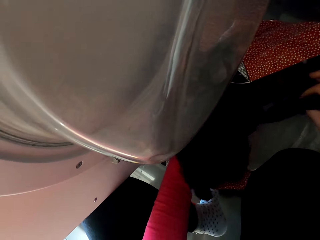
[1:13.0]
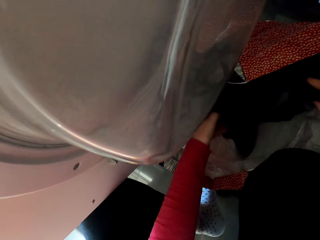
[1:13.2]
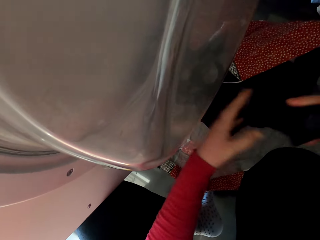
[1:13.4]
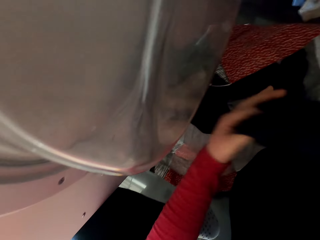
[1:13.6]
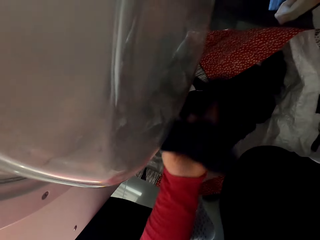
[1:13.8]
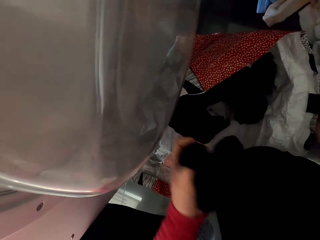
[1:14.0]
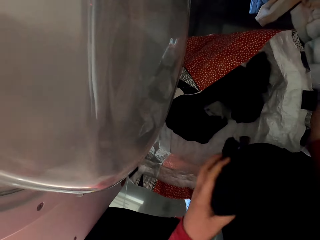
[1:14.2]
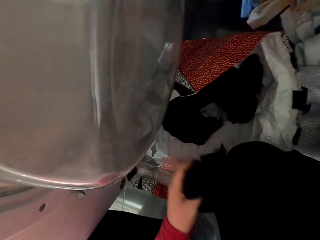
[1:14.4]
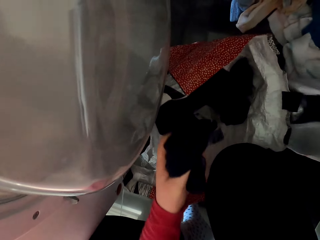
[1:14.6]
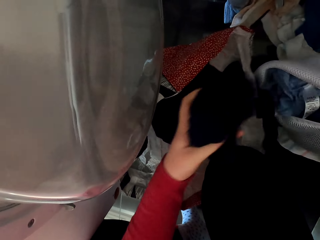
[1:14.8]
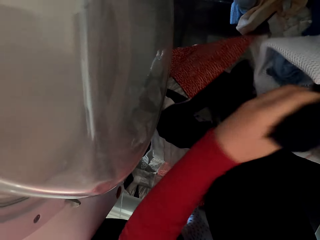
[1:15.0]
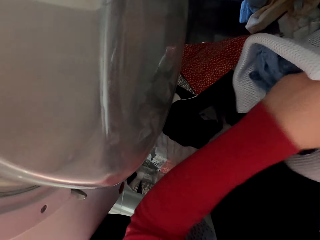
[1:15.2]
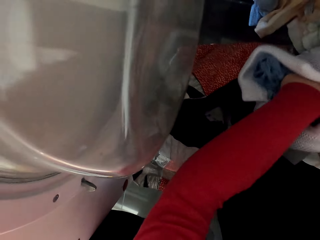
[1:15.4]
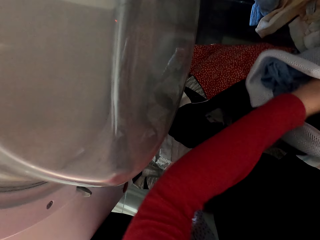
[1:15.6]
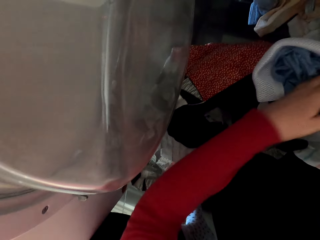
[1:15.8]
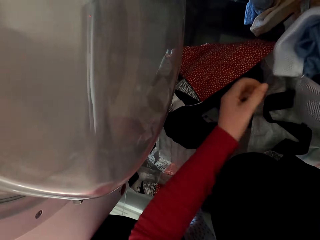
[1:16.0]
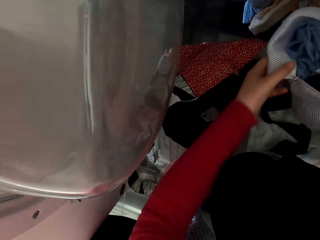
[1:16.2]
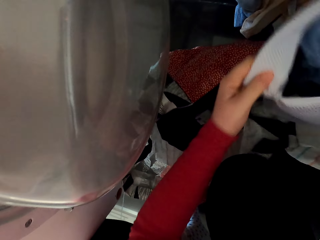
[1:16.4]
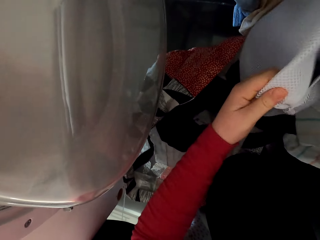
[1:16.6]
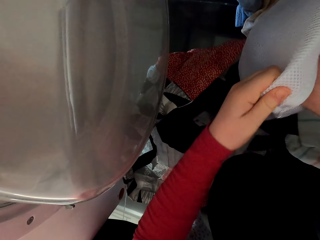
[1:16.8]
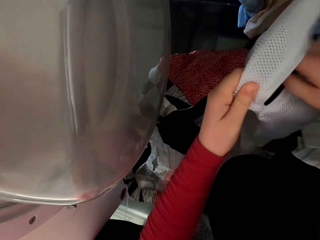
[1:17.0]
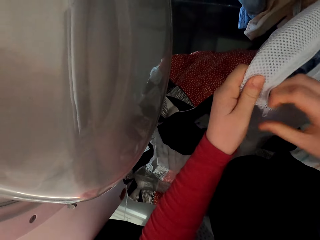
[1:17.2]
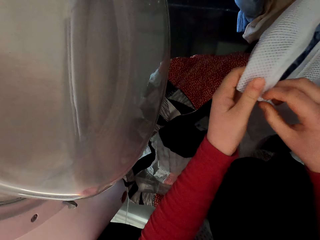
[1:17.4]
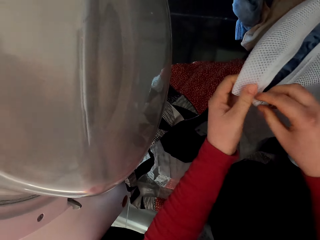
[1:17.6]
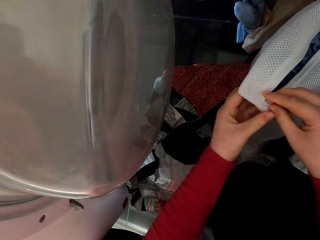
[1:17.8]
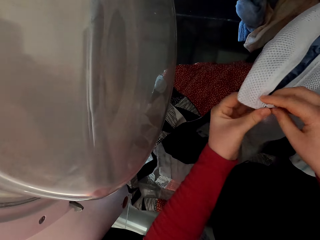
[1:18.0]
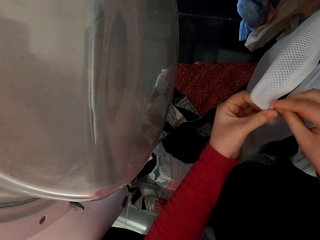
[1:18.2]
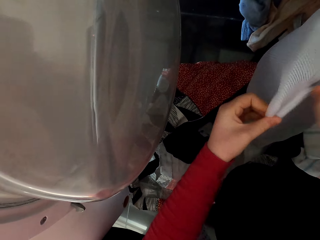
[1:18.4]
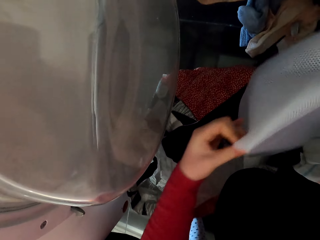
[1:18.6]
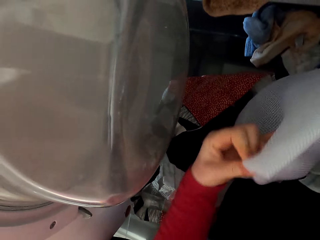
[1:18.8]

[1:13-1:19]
The camera wearer adds some more clothes inside the bag. They close the bag's zip.

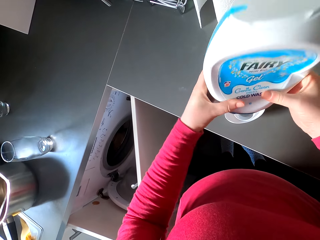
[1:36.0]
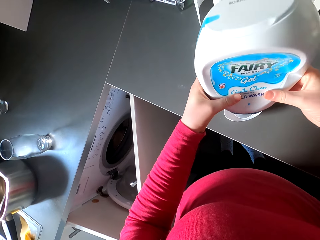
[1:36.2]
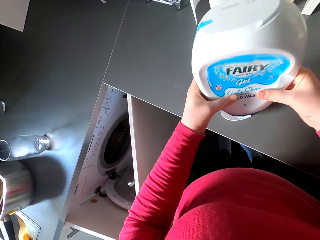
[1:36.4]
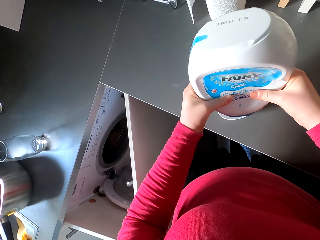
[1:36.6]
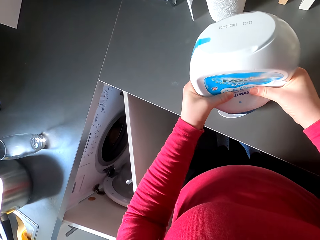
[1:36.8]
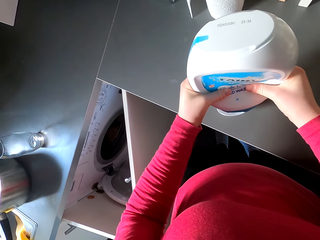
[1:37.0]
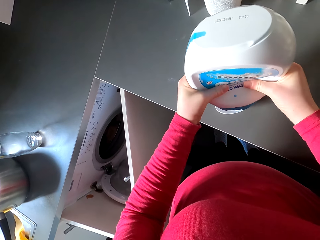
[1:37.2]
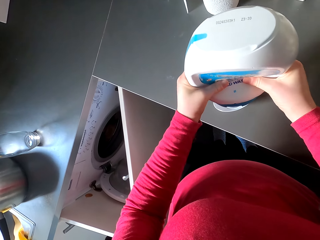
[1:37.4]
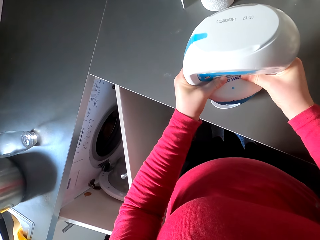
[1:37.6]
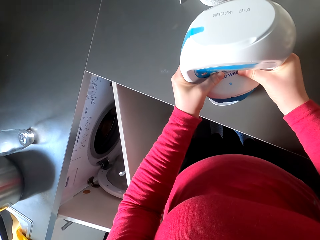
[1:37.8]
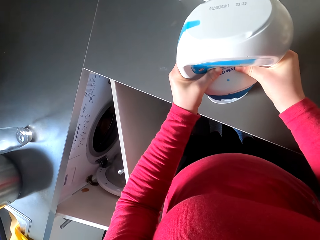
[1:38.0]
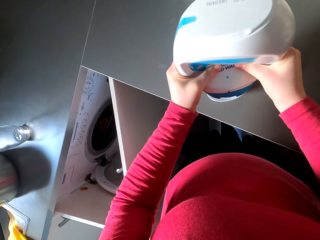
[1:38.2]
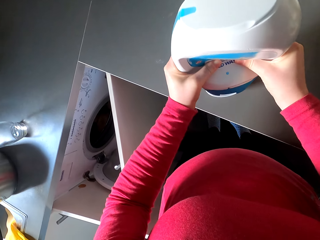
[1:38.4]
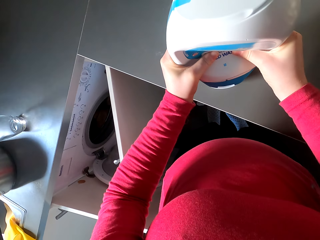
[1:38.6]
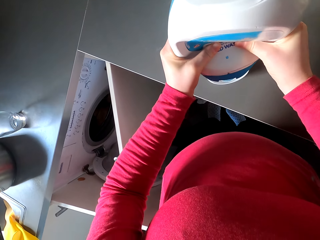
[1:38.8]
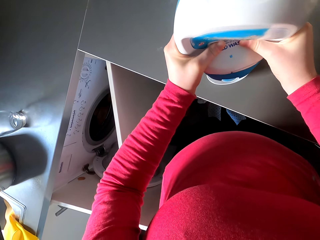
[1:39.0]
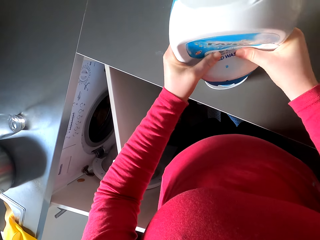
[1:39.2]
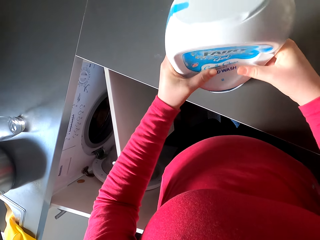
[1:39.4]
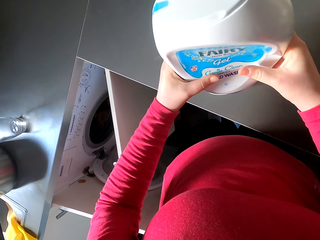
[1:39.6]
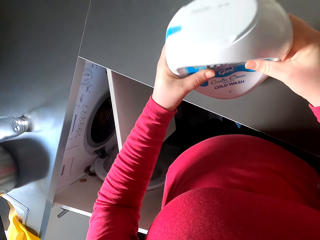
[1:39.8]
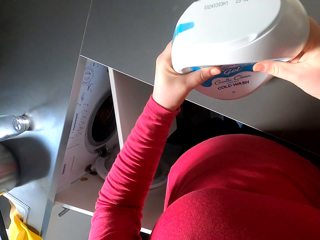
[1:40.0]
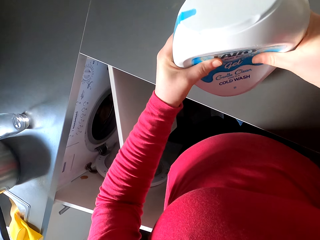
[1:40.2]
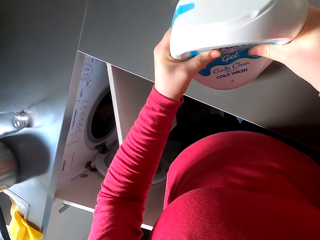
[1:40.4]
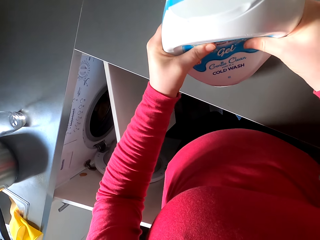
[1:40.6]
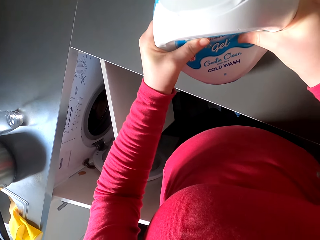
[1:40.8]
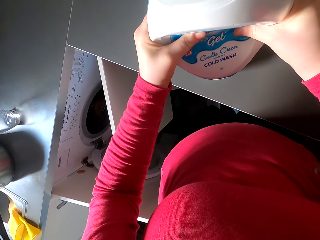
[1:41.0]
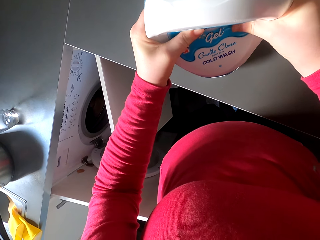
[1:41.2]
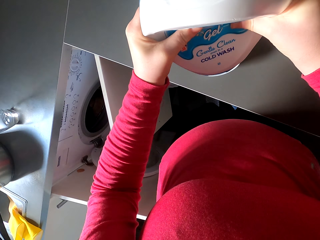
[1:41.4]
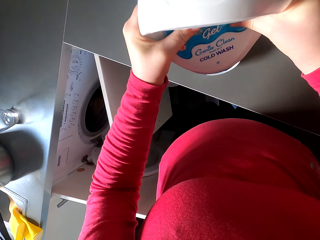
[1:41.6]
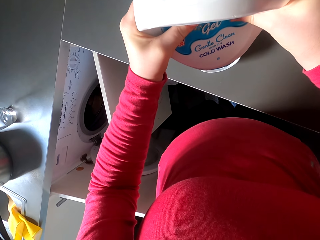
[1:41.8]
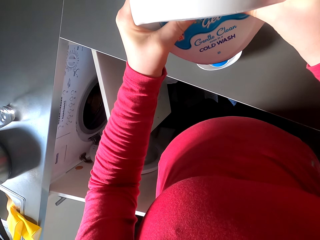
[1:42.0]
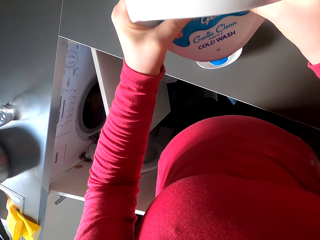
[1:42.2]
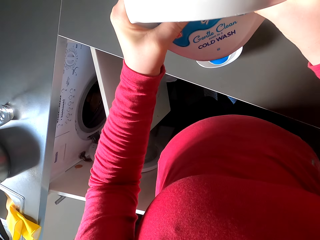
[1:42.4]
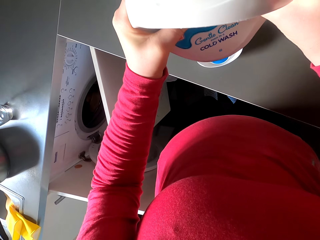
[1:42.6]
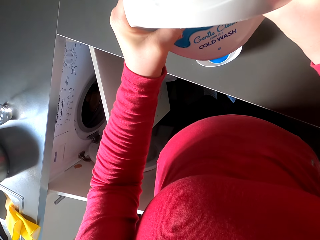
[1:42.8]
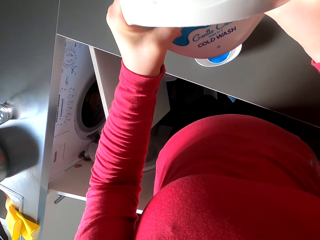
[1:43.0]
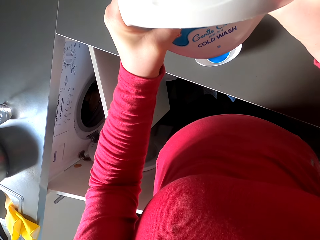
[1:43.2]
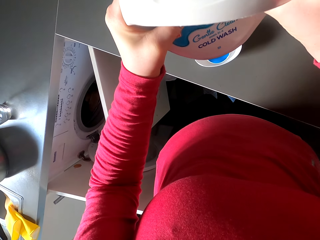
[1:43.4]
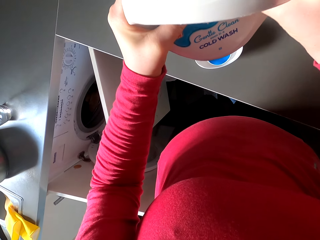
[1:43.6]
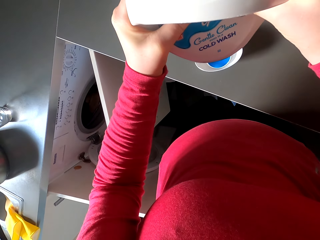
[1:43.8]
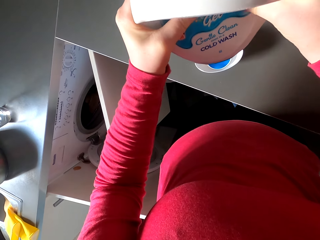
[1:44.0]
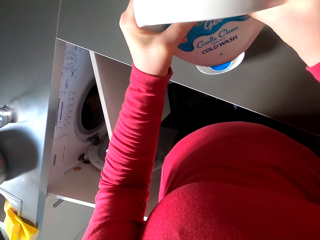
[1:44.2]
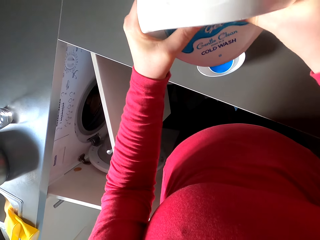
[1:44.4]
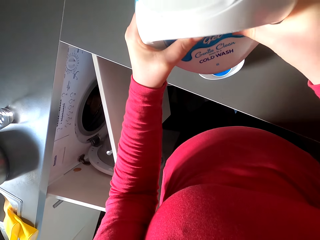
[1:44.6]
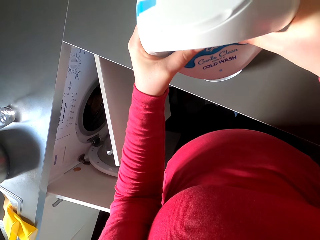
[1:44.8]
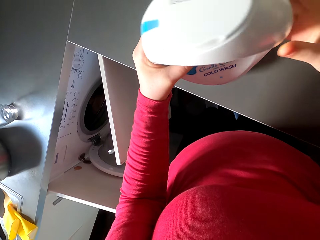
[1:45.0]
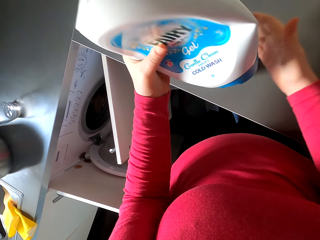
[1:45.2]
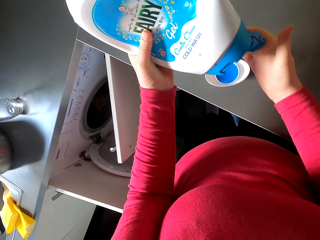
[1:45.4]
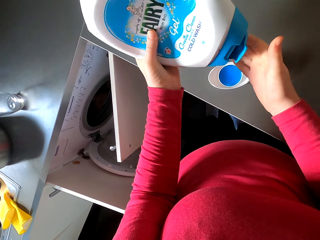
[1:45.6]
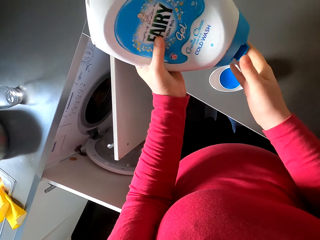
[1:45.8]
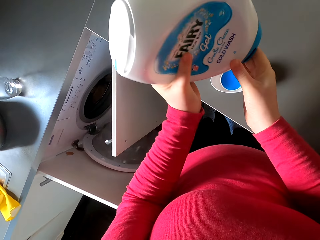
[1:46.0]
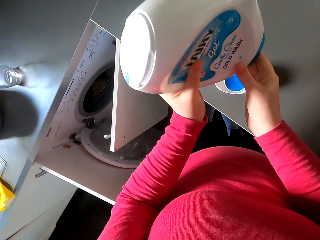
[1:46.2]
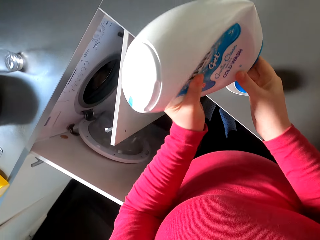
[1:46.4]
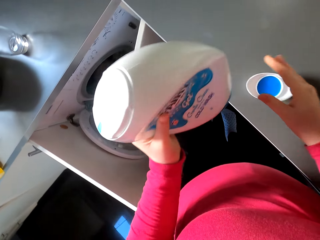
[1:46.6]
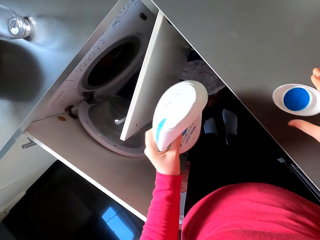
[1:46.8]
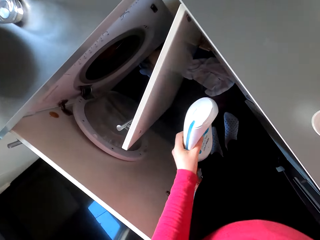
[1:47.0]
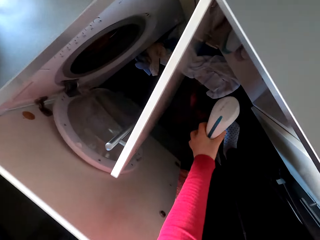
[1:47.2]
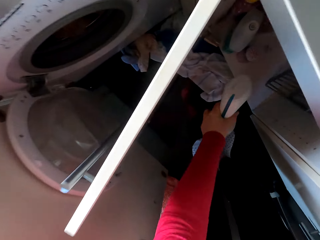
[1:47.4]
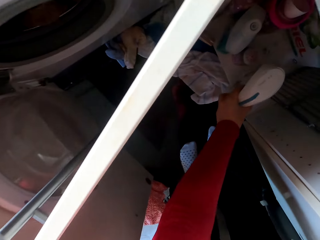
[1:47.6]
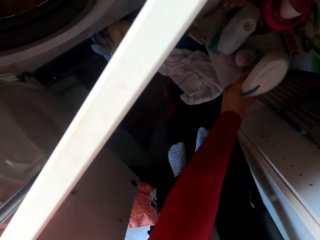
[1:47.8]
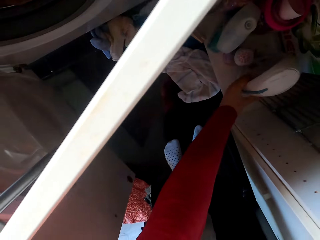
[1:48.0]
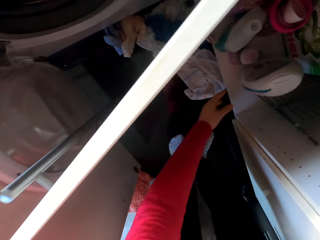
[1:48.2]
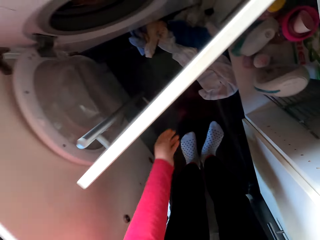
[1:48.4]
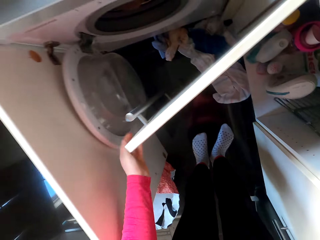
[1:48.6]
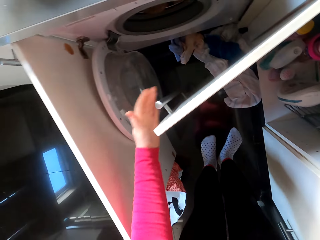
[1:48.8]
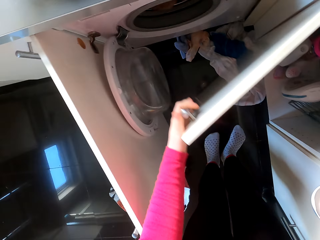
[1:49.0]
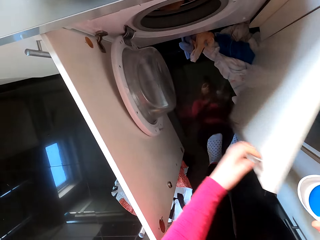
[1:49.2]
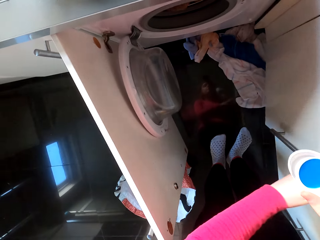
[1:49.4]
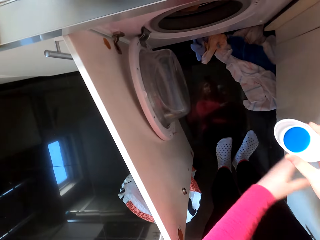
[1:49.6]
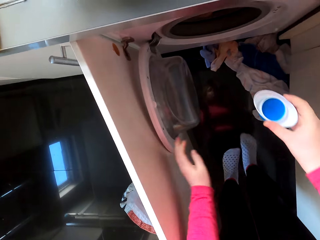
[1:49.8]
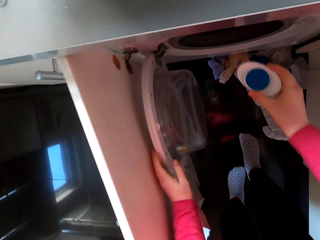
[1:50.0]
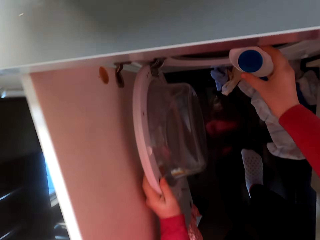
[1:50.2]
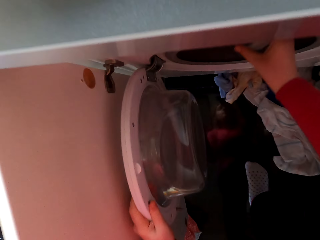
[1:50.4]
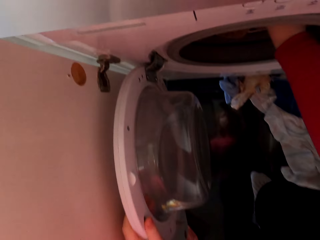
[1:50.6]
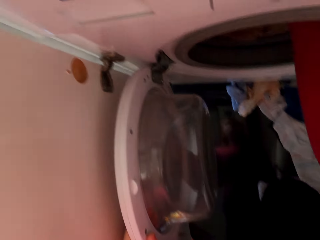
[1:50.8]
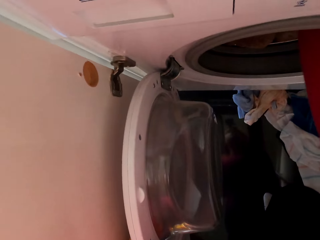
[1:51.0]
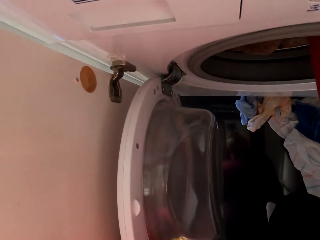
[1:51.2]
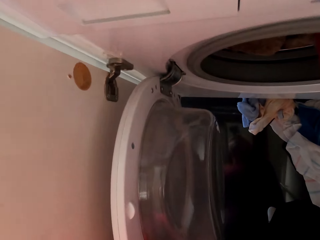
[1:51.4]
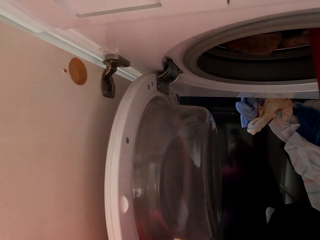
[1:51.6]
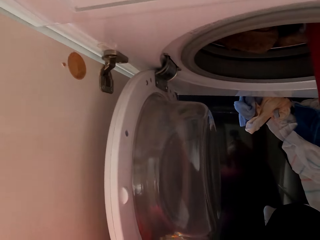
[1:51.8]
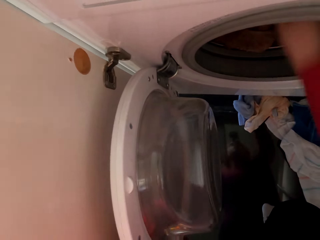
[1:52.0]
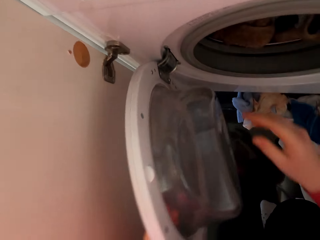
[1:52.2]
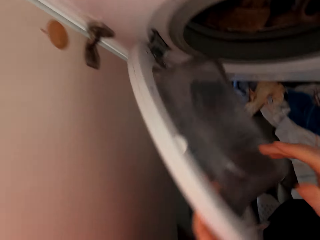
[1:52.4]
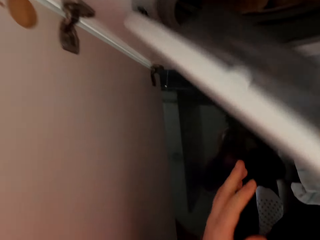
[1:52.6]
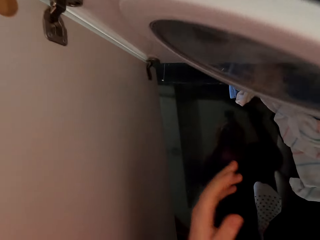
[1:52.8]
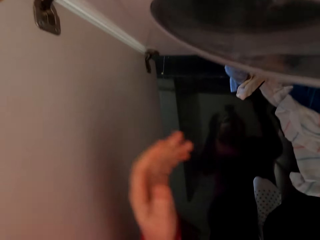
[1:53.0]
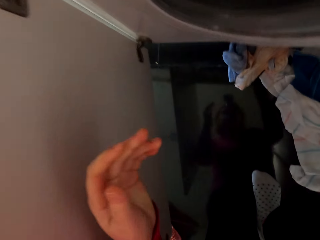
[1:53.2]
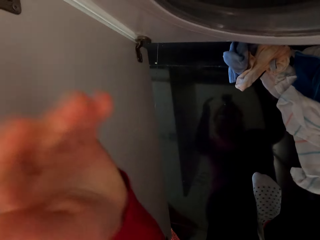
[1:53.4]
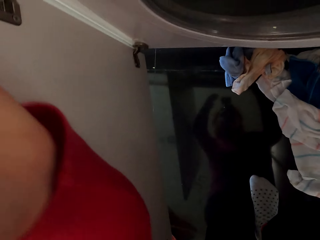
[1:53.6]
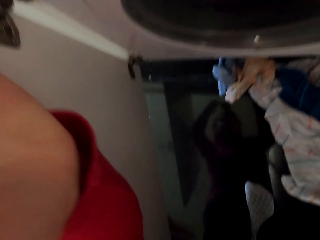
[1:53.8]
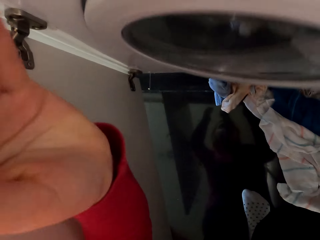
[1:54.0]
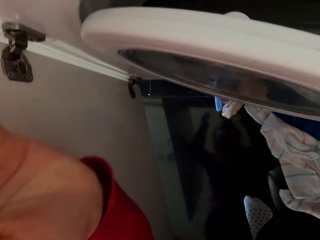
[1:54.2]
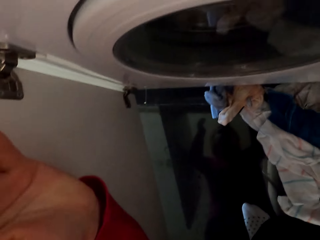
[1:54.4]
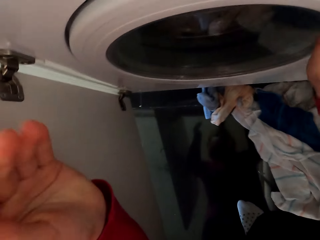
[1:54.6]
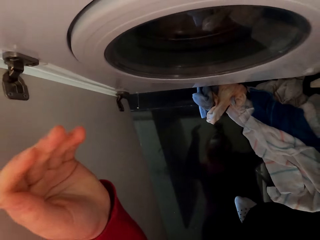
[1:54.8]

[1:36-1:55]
The camera wearer pours soap into the bottle lid. They close the bottle lid. They return the soap bottle into the cupboard. They close the cupboard. They pour soap on the clothes inside the laundry machine. They close the laundry machine.
